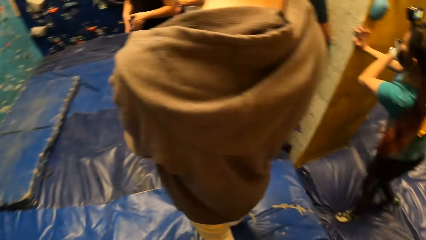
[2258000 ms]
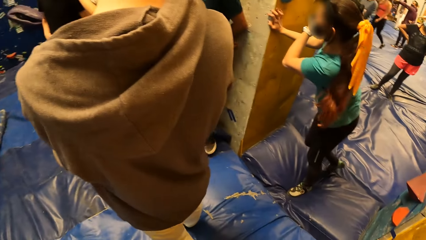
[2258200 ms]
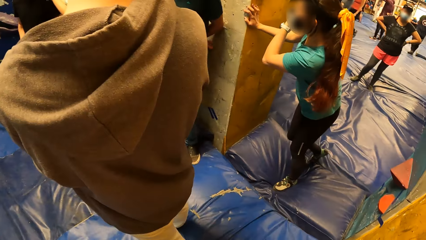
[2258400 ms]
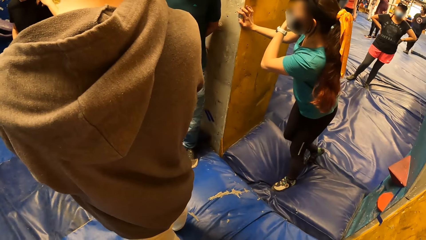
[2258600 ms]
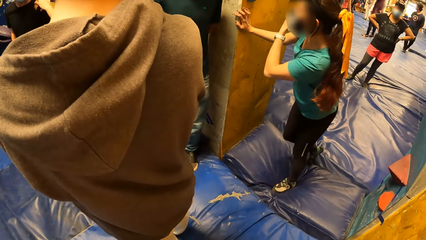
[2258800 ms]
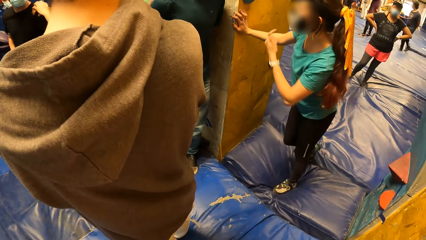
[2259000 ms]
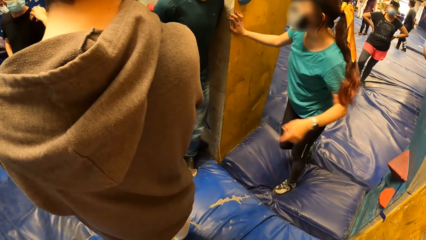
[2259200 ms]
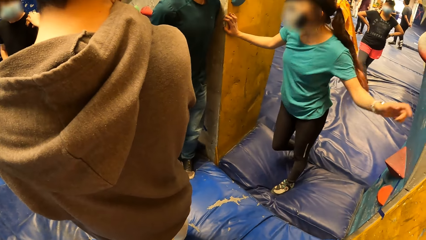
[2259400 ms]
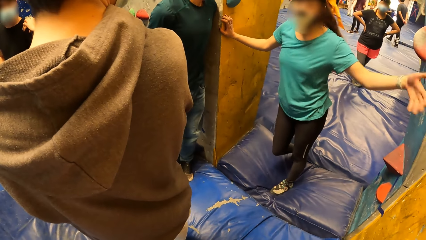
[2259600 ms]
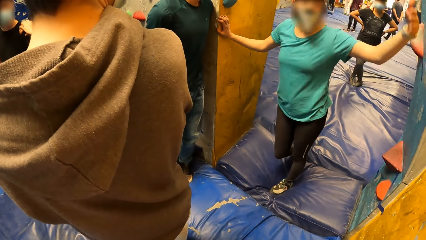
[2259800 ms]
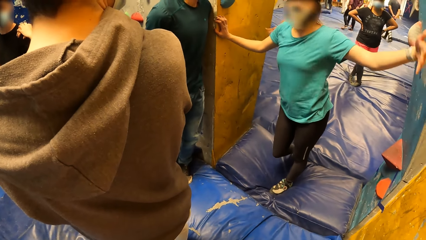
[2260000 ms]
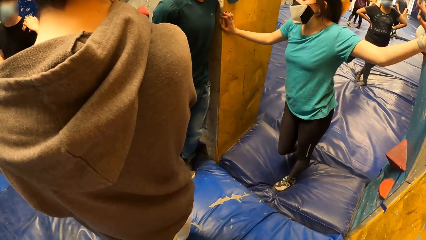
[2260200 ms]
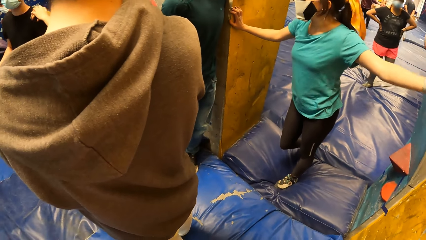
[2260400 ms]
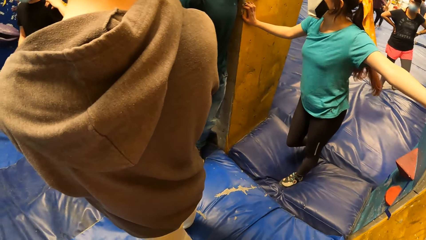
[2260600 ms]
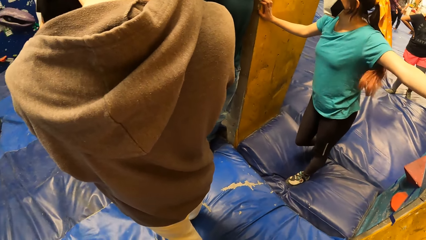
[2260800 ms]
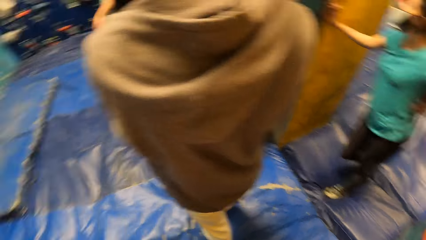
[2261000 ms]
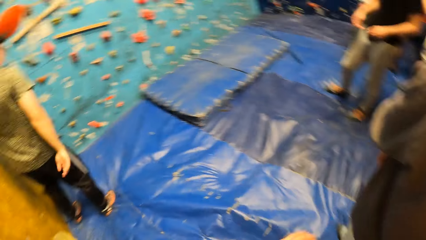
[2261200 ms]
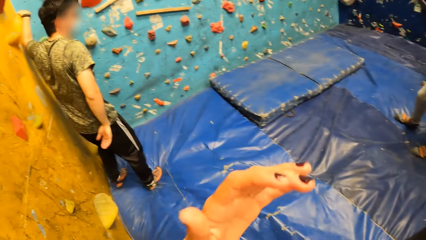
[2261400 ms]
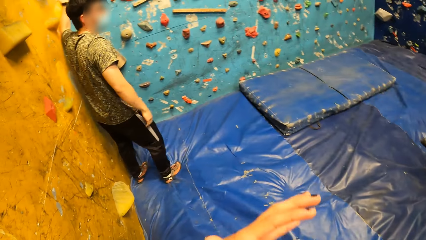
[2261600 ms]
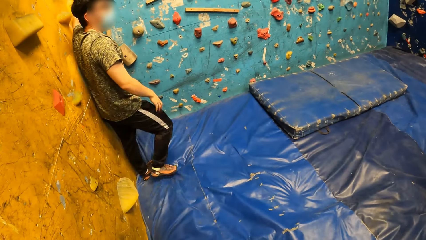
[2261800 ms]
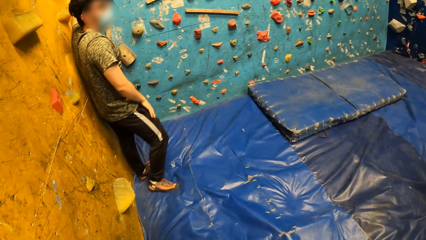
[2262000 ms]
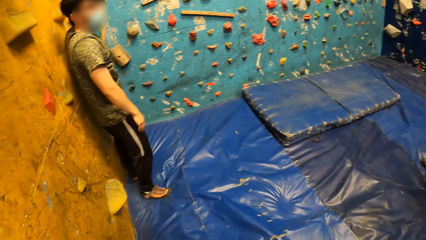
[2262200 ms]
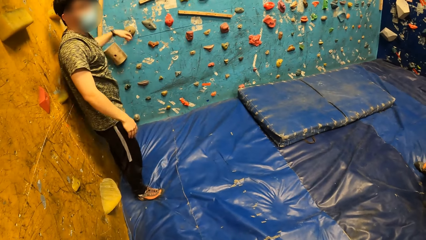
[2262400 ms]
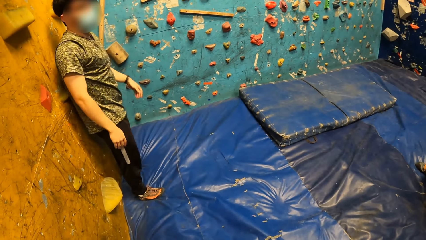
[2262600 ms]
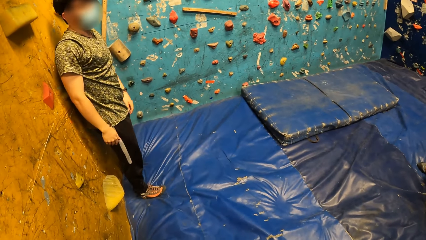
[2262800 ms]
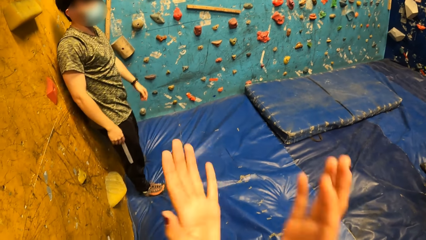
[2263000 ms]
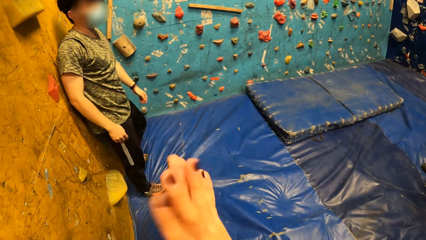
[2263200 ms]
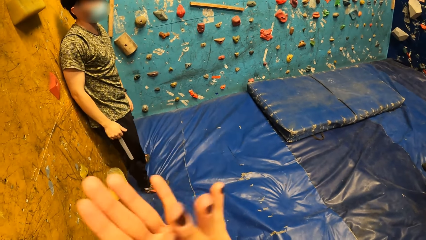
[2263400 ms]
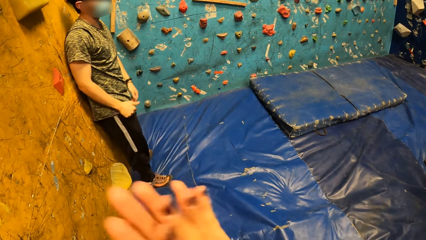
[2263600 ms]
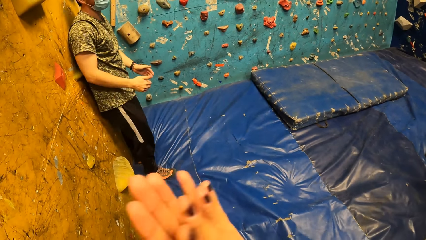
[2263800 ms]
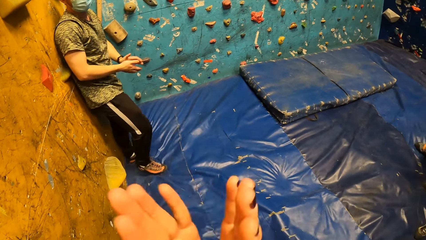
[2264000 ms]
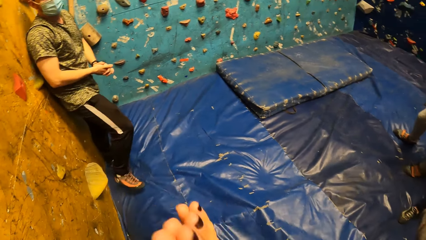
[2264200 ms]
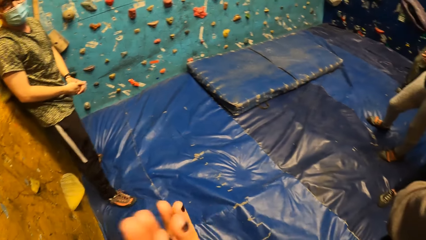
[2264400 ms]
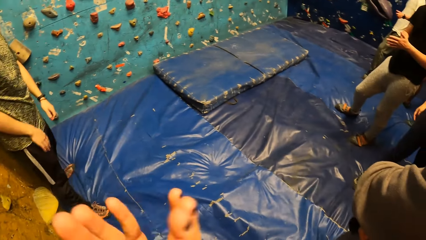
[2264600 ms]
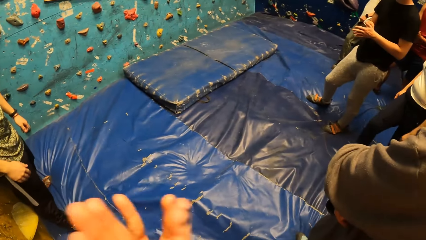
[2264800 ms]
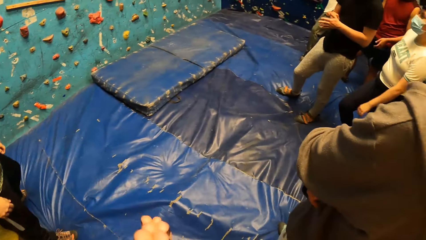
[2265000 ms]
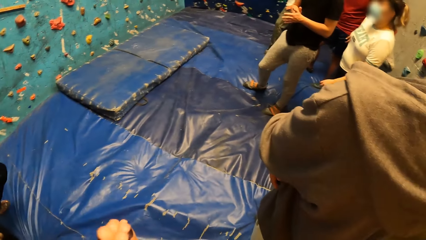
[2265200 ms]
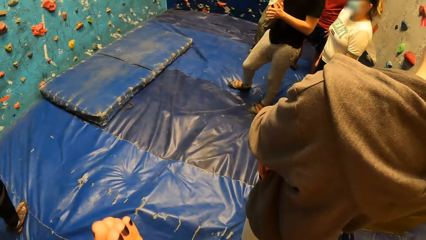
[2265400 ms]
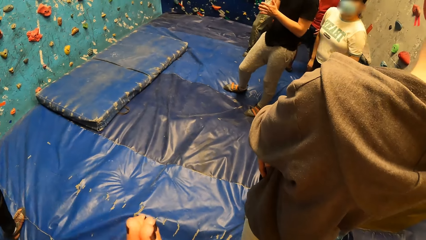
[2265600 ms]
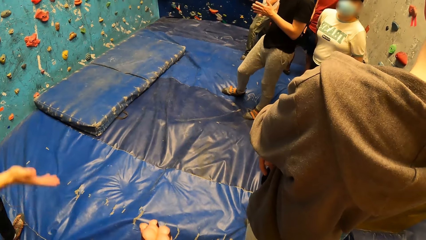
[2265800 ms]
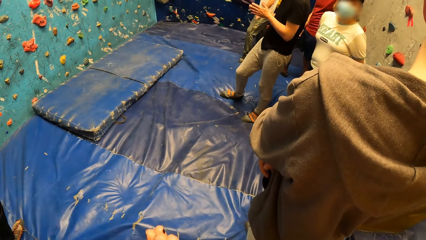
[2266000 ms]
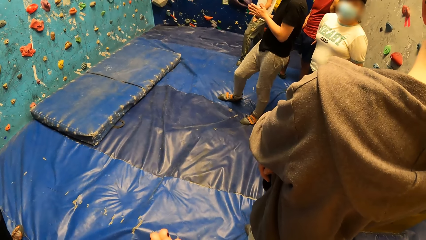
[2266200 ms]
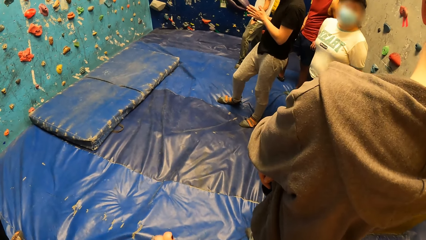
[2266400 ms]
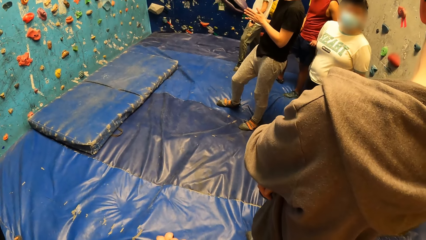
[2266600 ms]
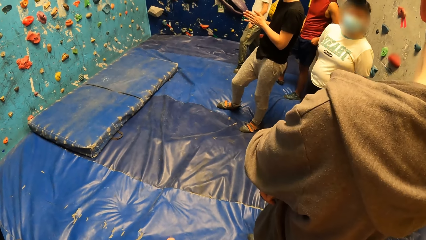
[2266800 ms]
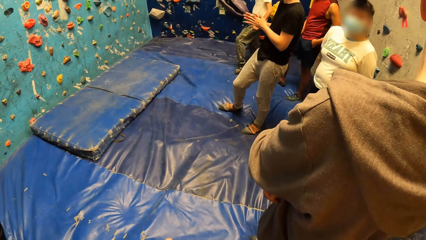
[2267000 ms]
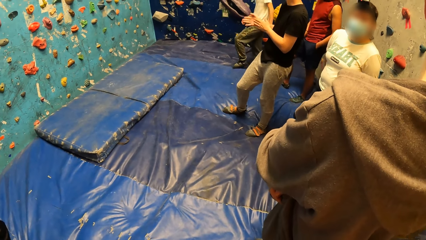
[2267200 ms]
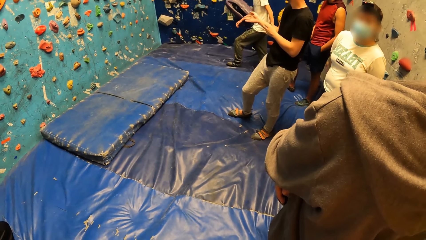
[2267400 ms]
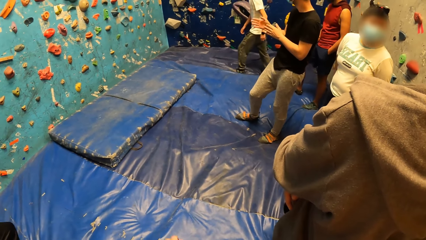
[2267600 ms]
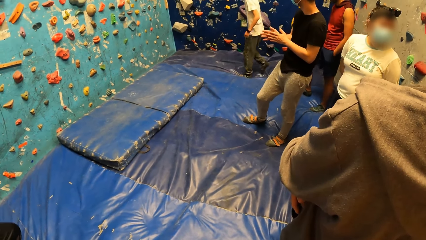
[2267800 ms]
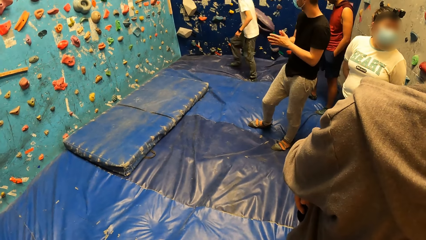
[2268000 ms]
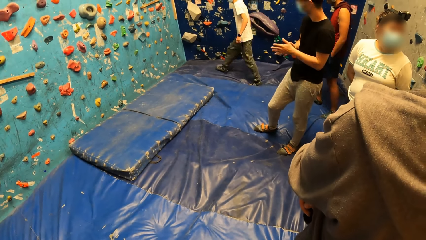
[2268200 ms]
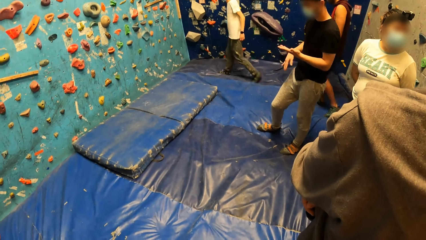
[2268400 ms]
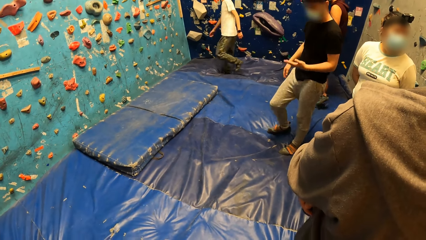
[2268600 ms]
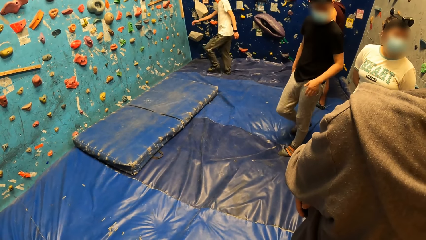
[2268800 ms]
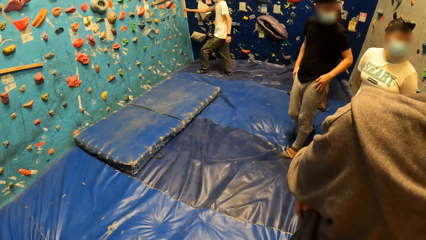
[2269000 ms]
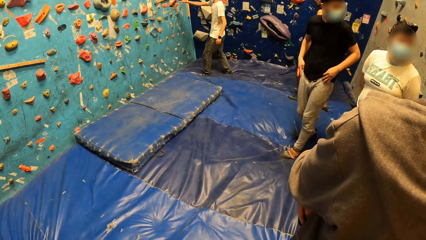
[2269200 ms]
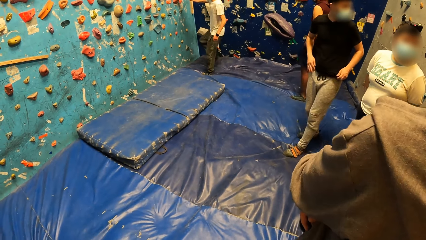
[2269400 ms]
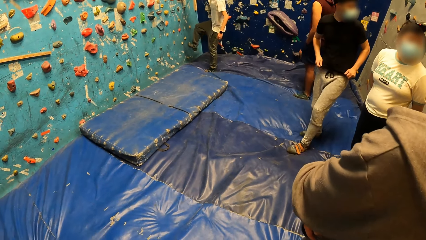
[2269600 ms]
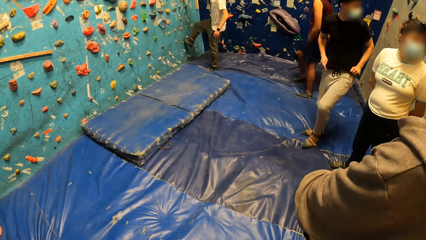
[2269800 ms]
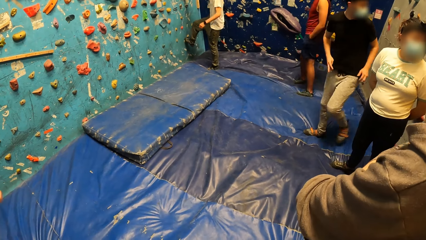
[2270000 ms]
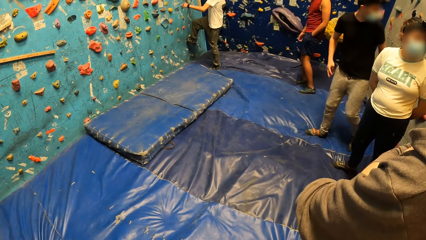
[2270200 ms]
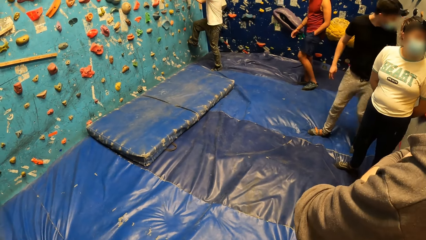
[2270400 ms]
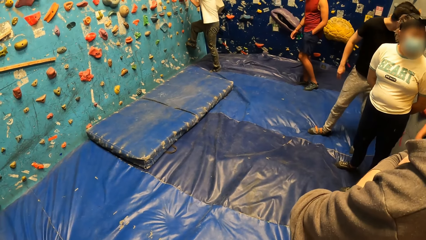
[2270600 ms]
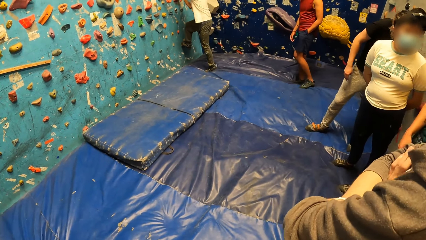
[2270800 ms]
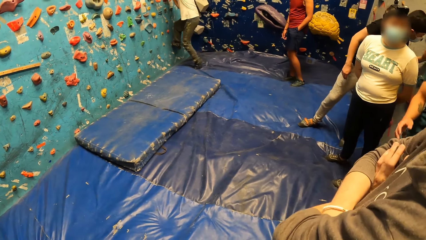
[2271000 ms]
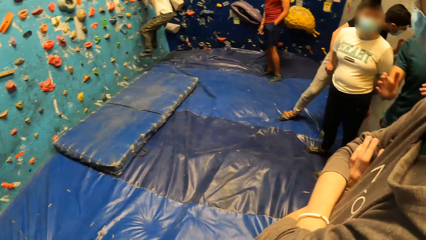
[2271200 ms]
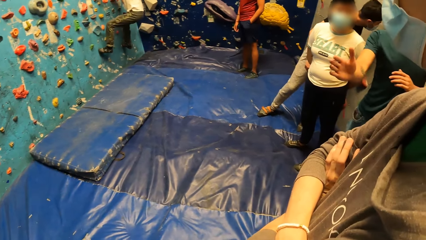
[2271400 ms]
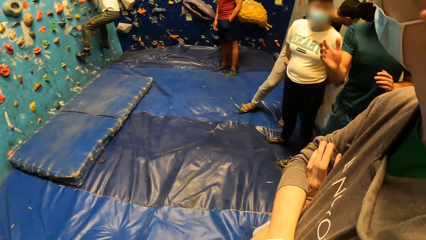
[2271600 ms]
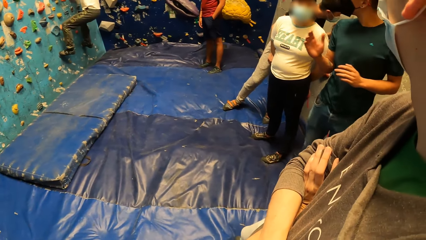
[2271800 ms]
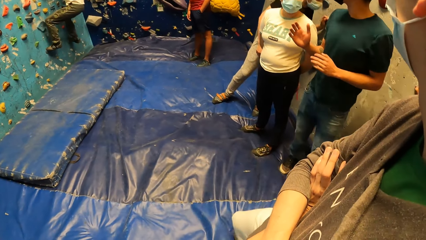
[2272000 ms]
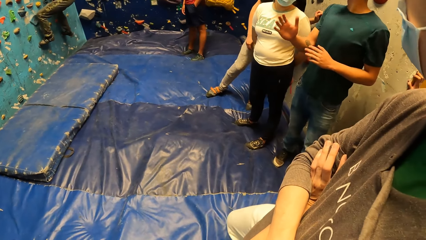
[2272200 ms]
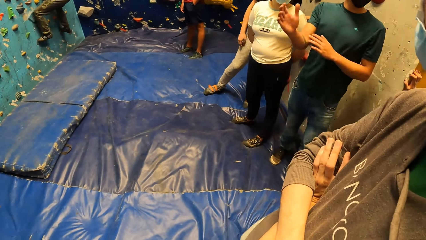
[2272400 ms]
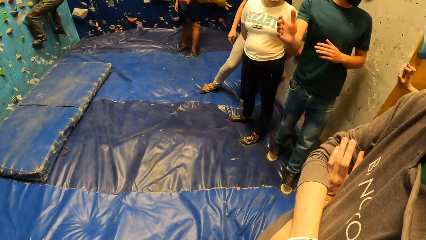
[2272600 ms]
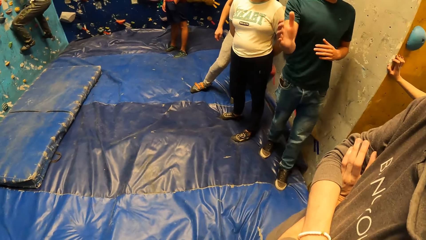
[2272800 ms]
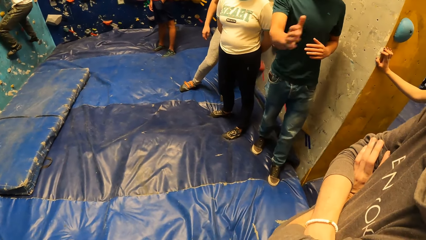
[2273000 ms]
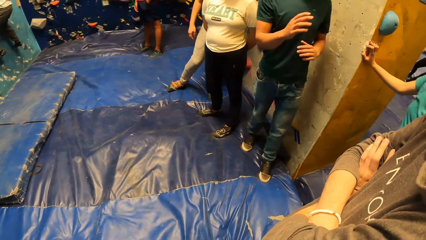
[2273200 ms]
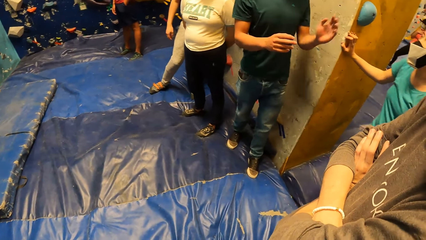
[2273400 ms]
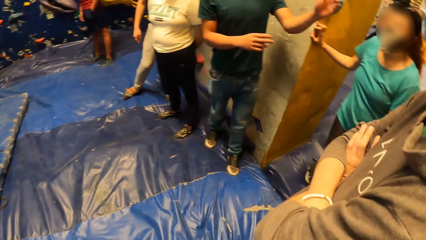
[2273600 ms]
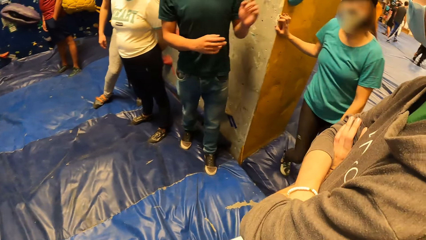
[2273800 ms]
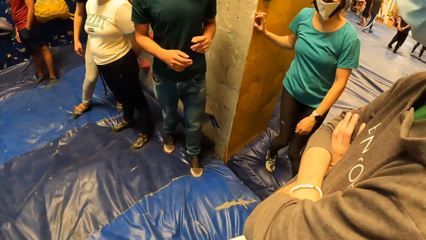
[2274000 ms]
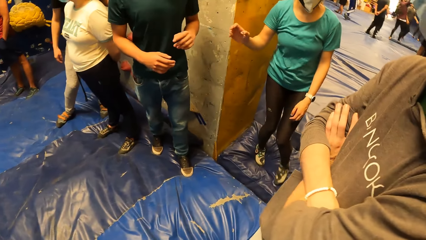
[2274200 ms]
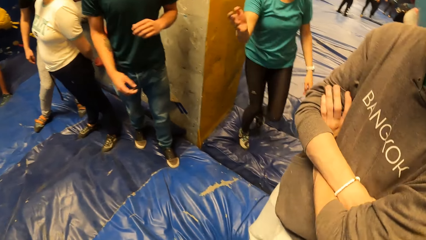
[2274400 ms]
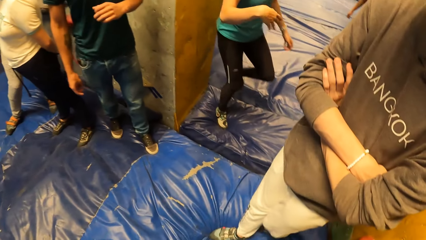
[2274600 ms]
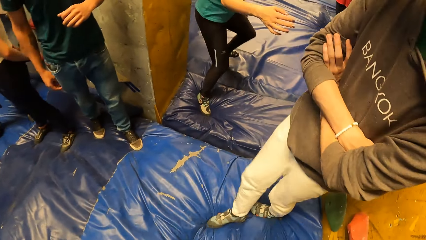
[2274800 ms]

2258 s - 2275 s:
The camera wearer looks behind at a woman. The woman converses with a man. The camera wearer looks at another man. She claps her hands. A third man walks around. A fourth man walks around. The third man climbs the climbing wall. The woman walks around.
